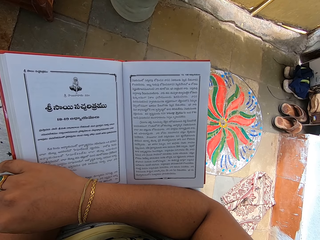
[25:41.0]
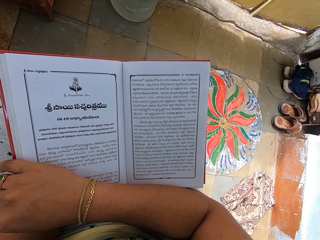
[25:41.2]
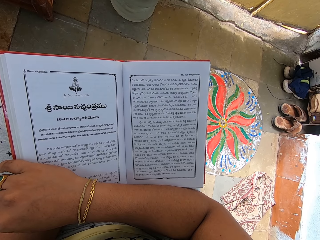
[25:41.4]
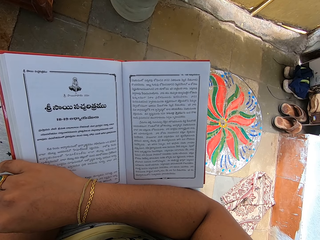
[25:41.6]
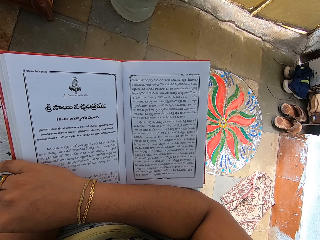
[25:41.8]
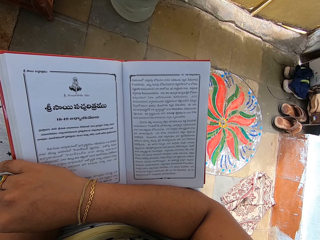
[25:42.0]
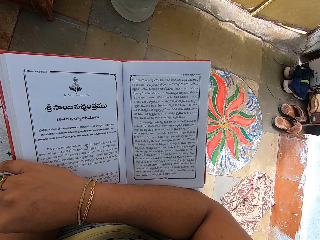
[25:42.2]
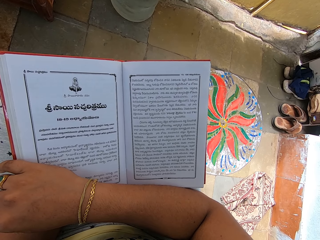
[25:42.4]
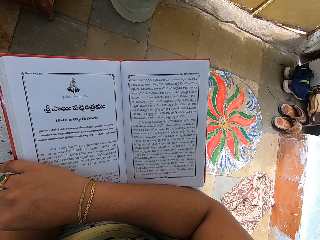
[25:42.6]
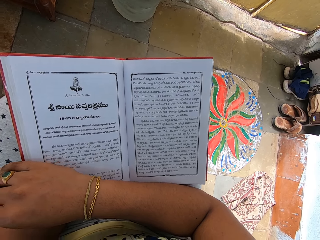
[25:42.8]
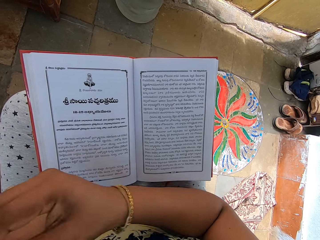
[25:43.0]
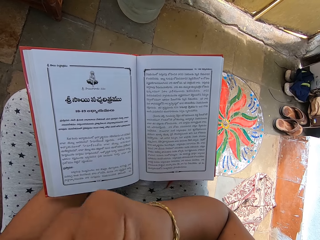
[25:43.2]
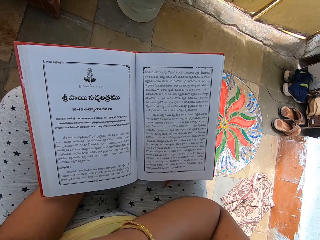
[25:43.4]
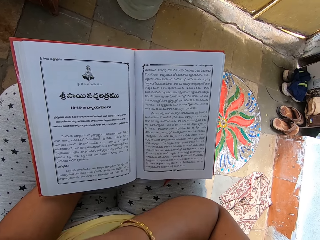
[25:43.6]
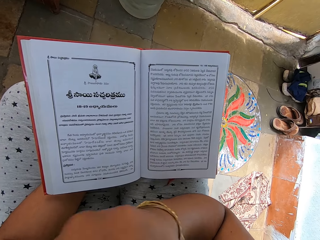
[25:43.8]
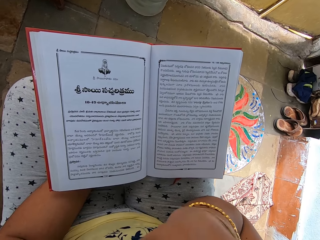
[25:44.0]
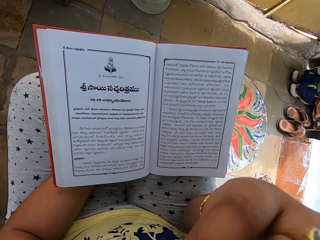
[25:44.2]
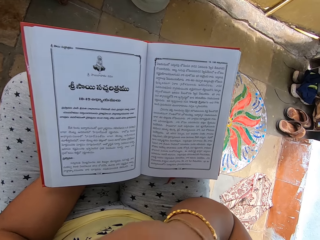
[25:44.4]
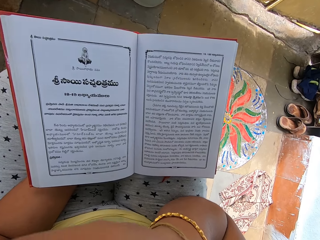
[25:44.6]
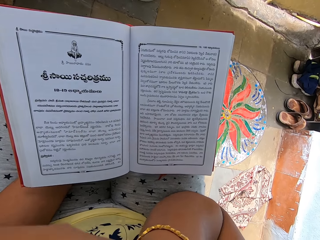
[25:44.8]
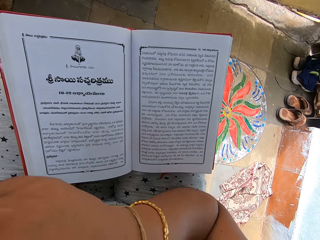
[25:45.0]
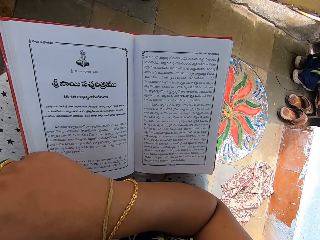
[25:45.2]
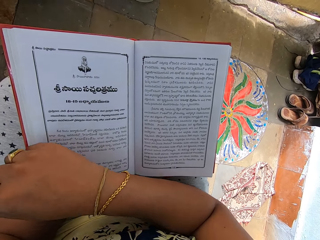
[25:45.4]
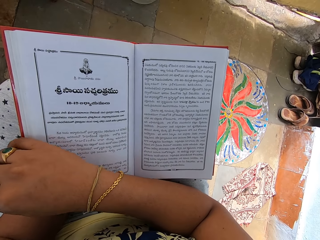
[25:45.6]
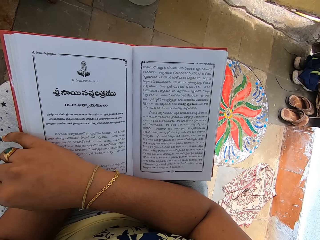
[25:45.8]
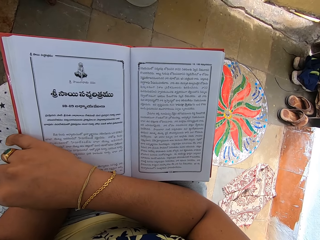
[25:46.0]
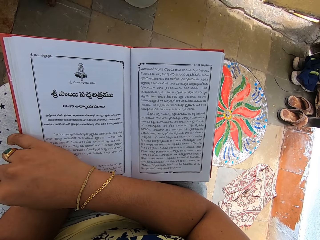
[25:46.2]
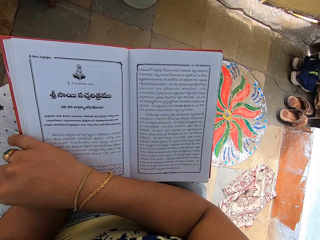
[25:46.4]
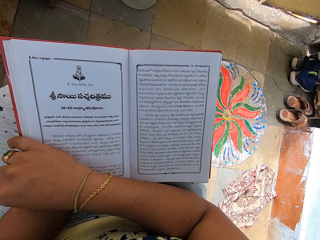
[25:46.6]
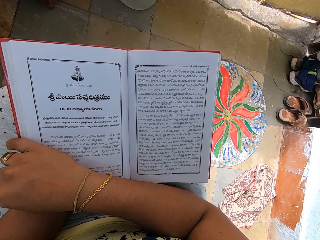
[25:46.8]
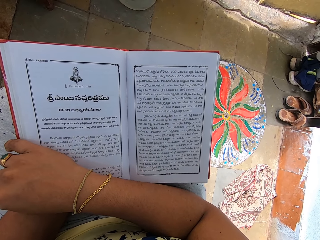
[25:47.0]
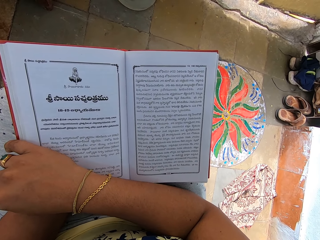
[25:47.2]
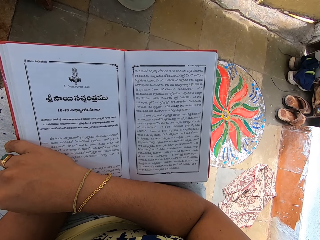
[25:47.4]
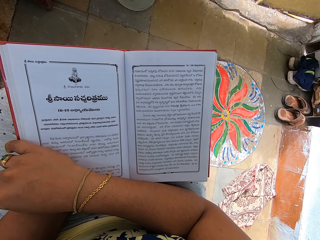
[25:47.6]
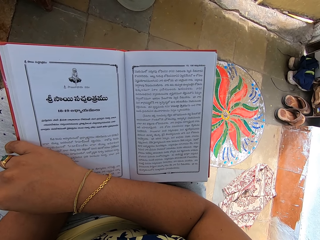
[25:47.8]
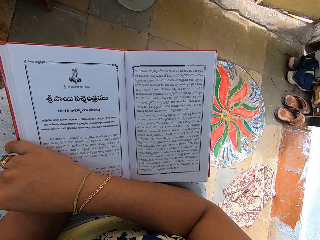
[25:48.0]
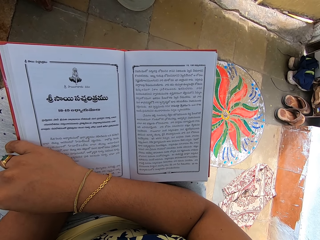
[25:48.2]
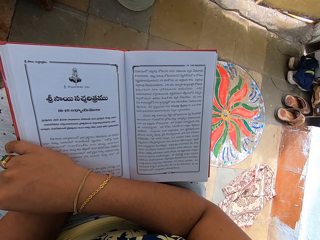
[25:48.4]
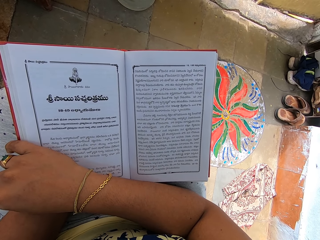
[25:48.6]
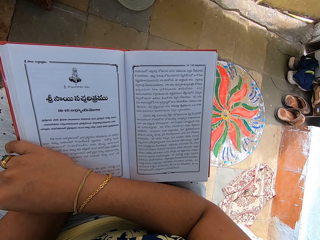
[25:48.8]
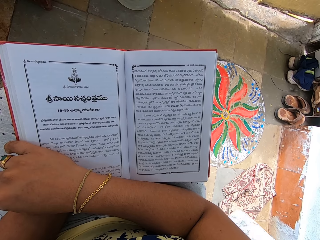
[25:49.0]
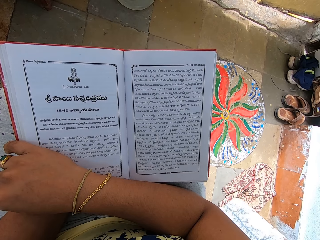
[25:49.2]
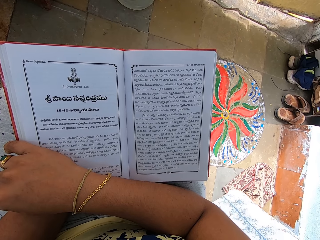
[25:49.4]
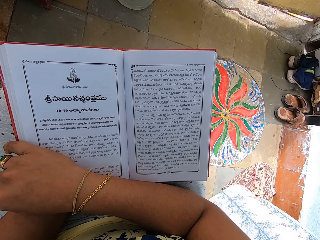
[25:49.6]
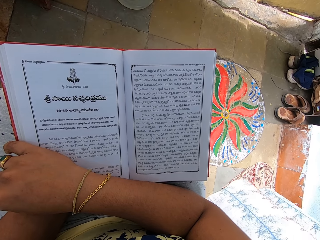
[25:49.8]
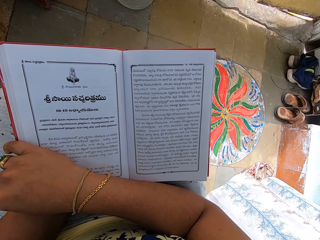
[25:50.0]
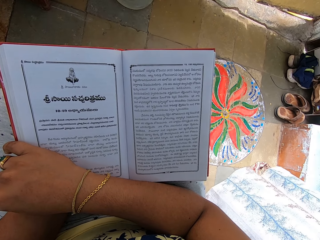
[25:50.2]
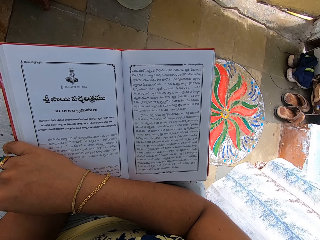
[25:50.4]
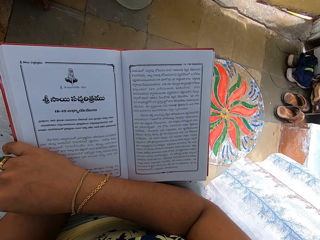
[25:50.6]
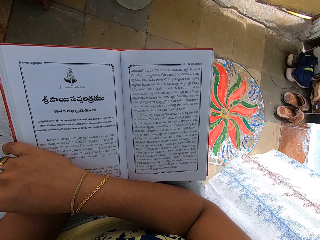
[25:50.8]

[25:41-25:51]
The camera wearer touches her face with her right hand. She puts a hand up. She places her right hand on the book.

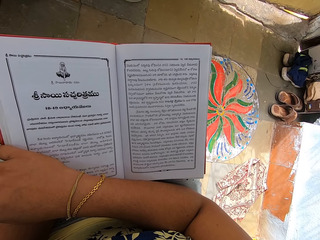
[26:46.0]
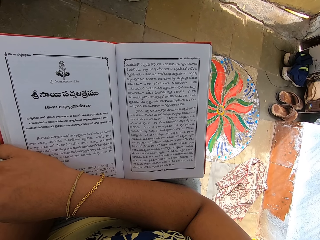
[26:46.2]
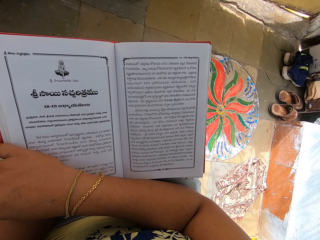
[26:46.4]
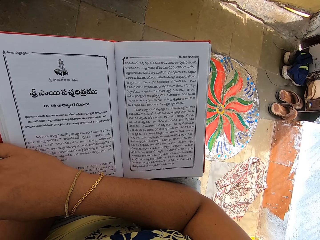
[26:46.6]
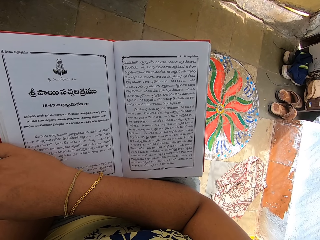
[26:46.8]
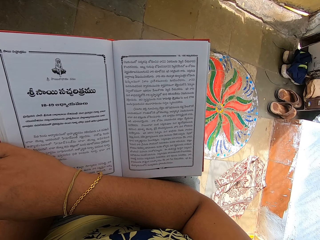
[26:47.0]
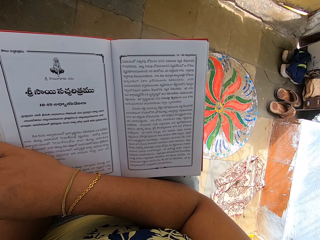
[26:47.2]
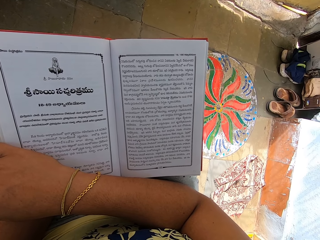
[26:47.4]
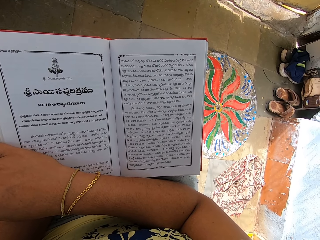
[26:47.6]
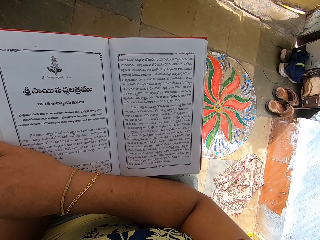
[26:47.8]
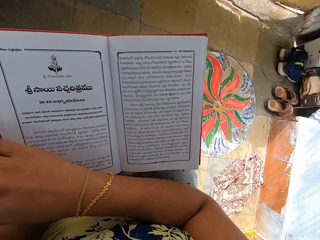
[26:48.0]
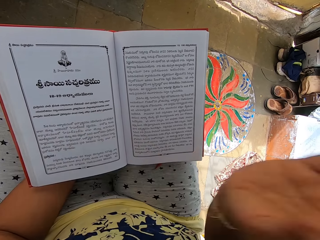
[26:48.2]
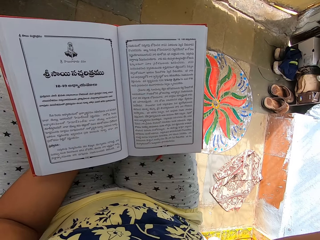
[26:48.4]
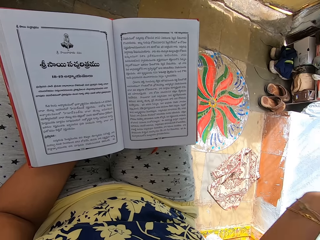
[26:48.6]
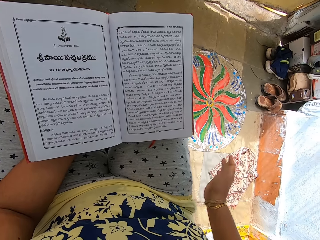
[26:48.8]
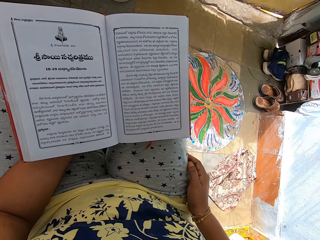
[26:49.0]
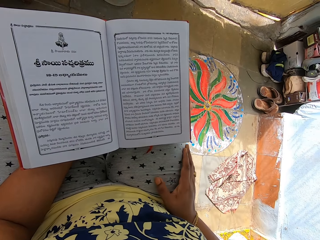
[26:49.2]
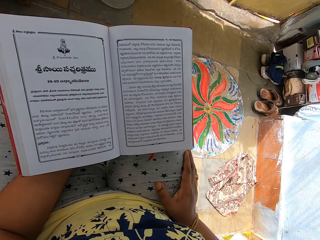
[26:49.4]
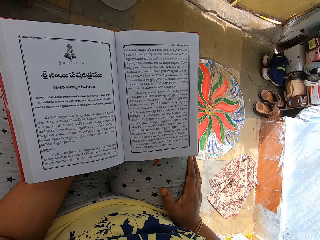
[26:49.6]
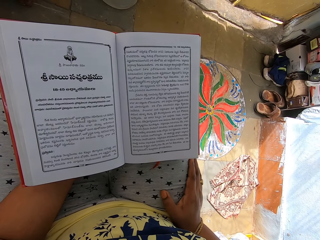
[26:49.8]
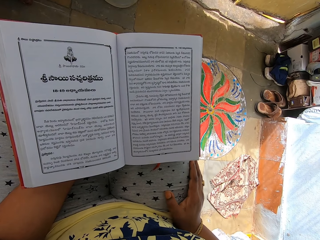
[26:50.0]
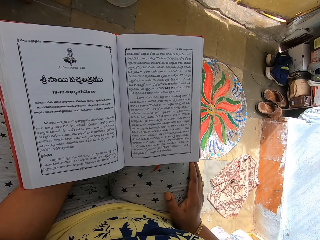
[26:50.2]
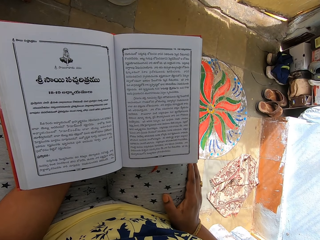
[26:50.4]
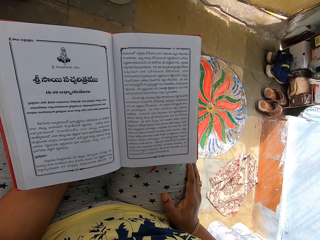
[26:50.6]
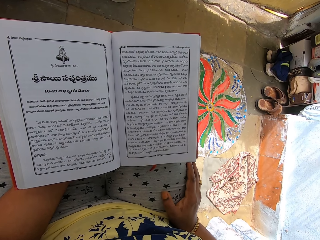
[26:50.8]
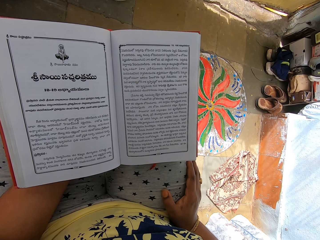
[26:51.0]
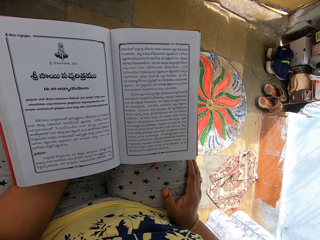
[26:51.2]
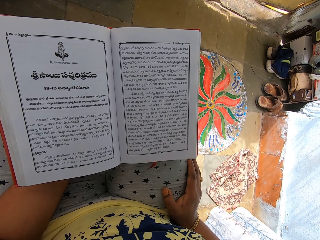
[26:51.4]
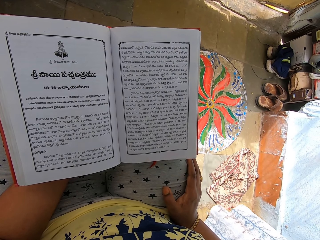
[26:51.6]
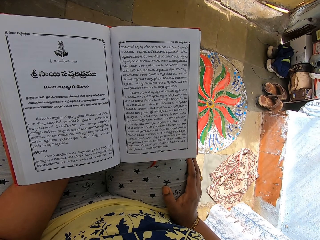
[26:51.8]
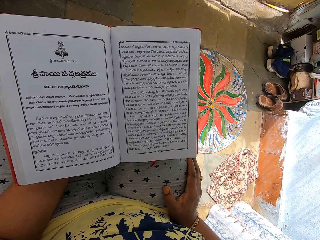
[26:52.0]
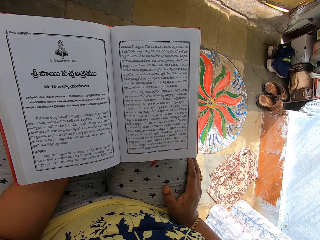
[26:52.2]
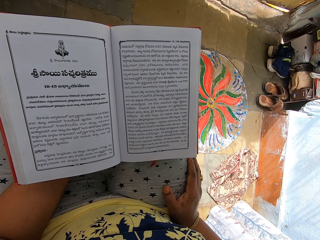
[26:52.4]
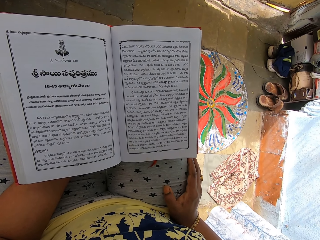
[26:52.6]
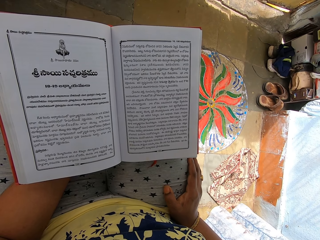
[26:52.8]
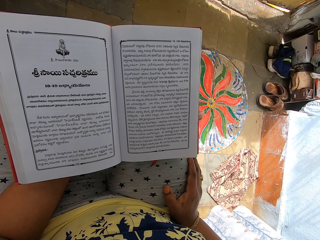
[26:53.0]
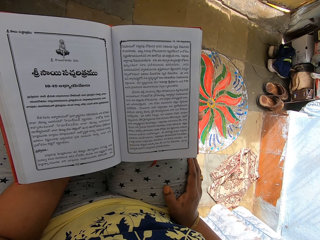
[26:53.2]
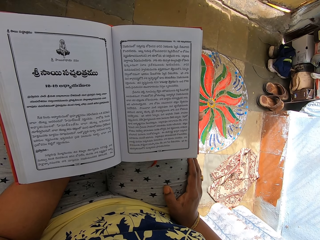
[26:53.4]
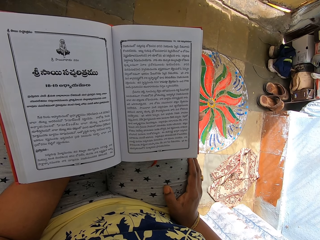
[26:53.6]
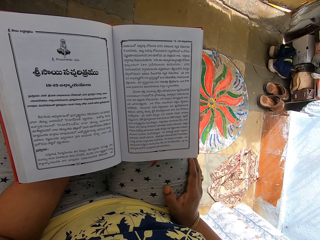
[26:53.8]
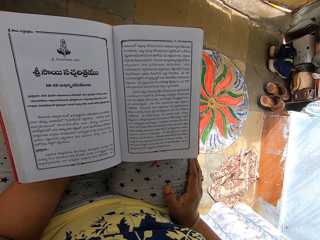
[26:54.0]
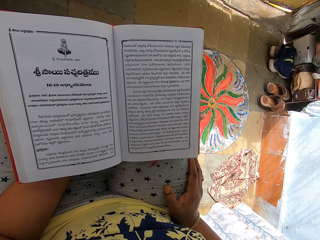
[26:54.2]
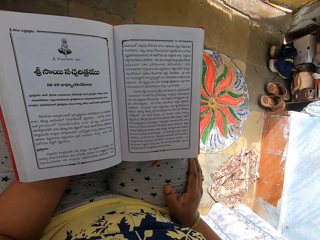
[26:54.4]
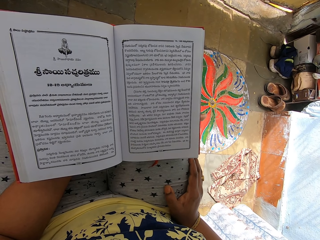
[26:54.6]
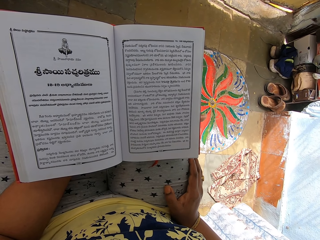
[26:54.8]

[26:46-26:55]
The camera wearer moves her right hand. She places her right hand on her lap.
